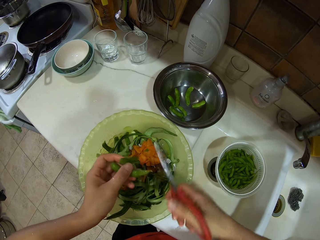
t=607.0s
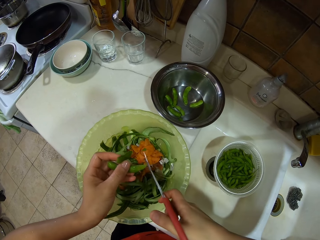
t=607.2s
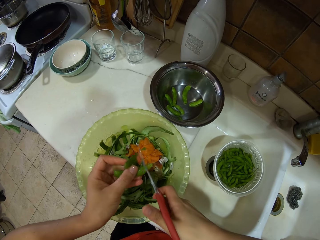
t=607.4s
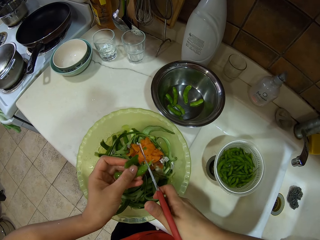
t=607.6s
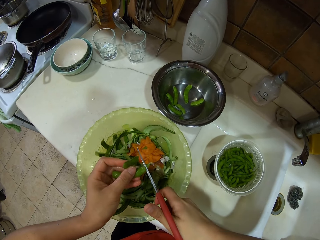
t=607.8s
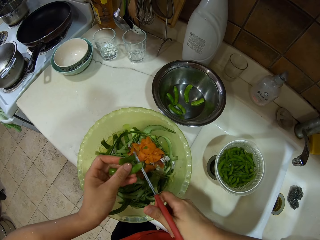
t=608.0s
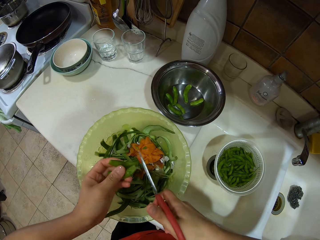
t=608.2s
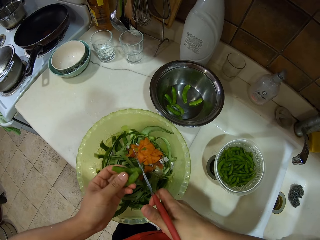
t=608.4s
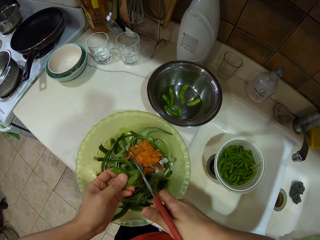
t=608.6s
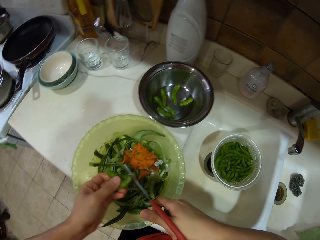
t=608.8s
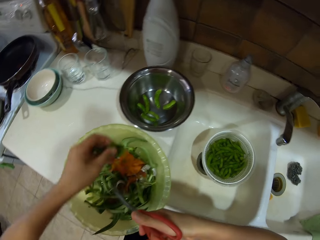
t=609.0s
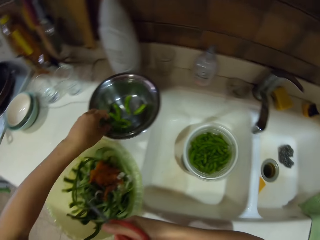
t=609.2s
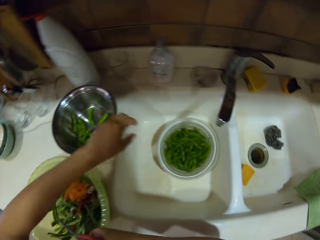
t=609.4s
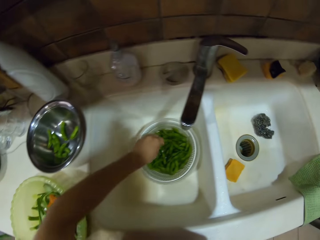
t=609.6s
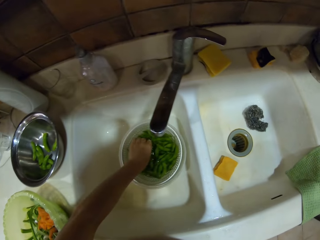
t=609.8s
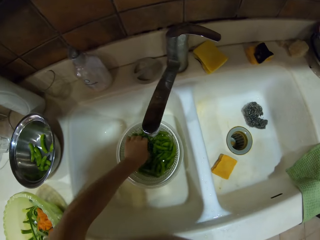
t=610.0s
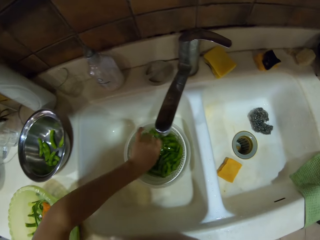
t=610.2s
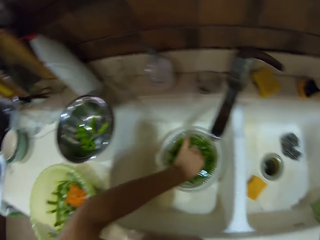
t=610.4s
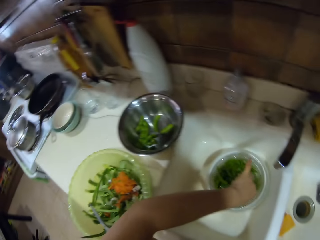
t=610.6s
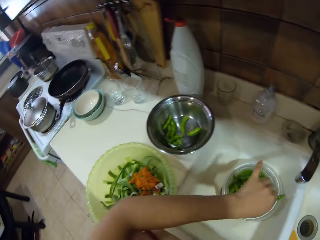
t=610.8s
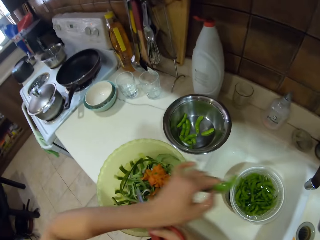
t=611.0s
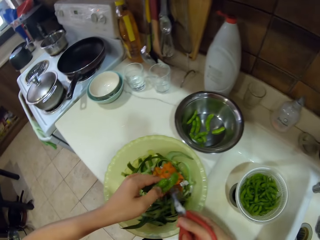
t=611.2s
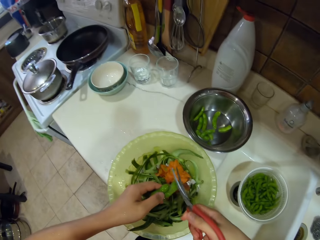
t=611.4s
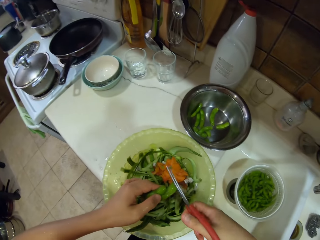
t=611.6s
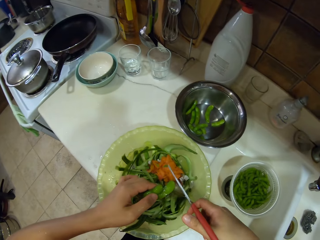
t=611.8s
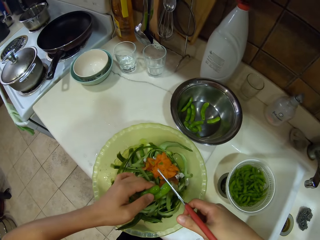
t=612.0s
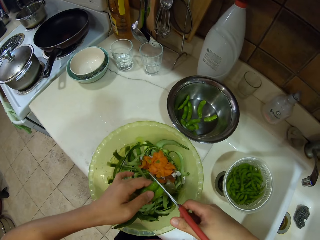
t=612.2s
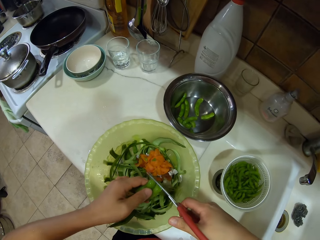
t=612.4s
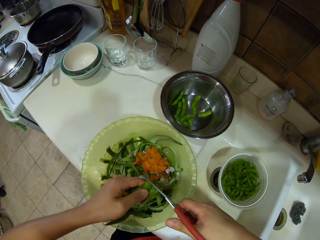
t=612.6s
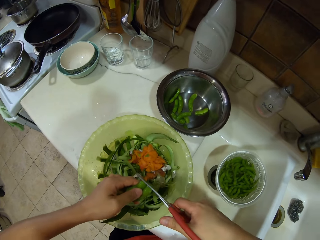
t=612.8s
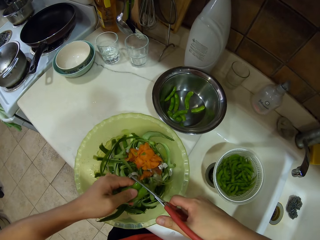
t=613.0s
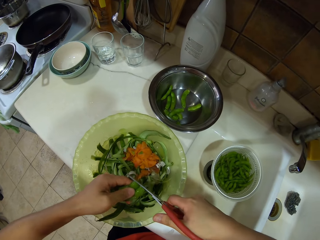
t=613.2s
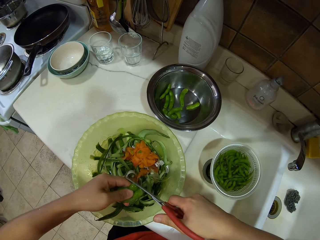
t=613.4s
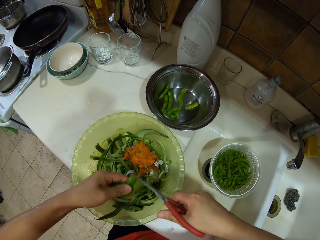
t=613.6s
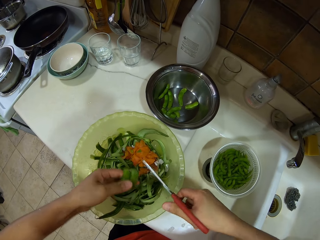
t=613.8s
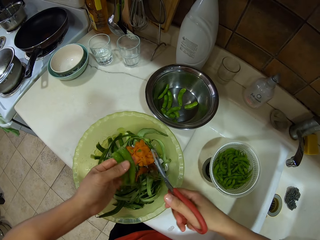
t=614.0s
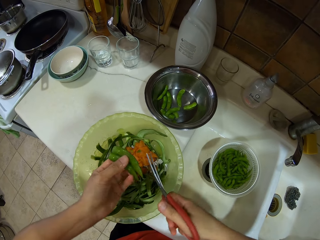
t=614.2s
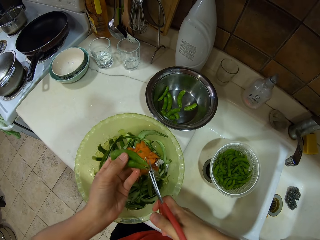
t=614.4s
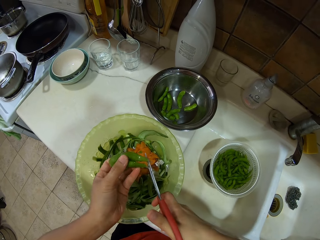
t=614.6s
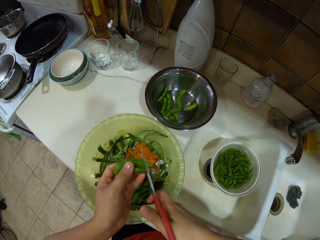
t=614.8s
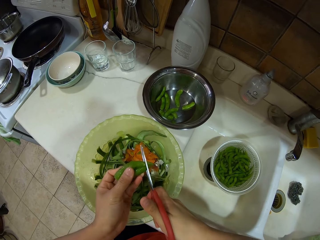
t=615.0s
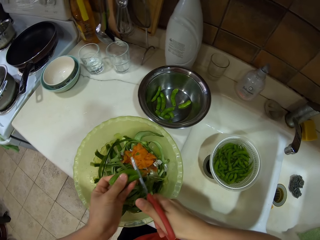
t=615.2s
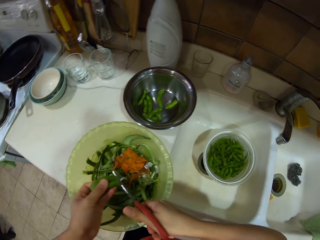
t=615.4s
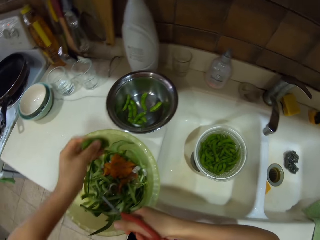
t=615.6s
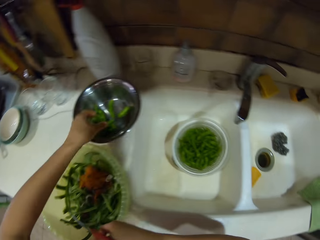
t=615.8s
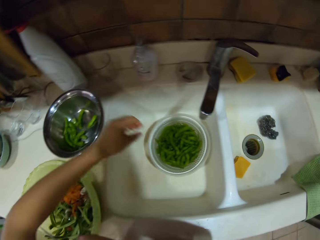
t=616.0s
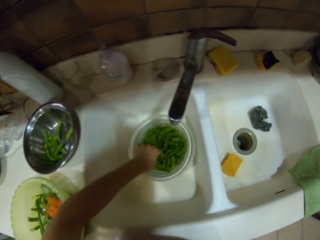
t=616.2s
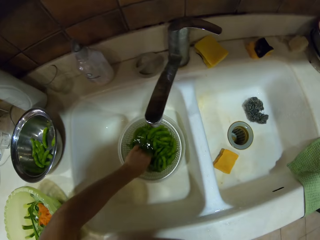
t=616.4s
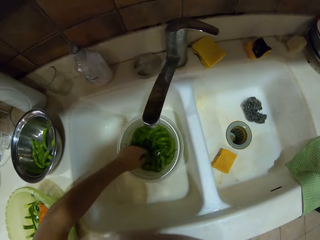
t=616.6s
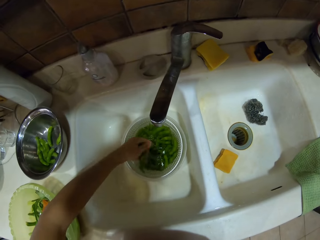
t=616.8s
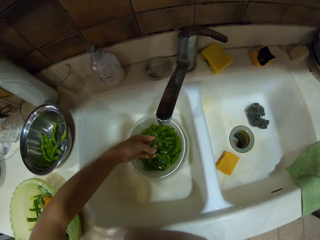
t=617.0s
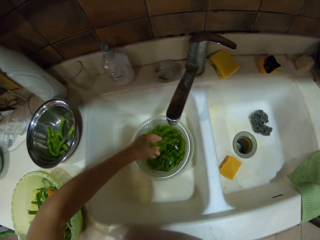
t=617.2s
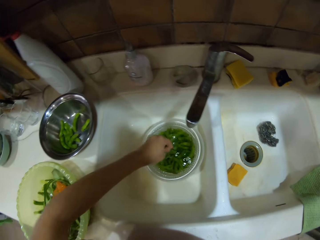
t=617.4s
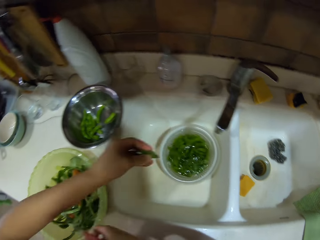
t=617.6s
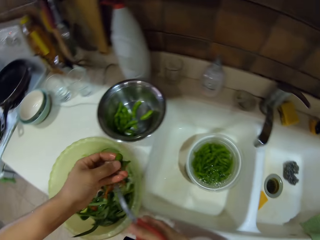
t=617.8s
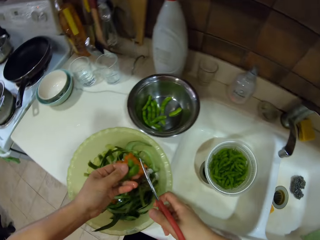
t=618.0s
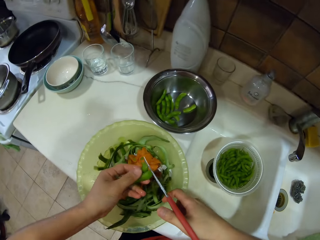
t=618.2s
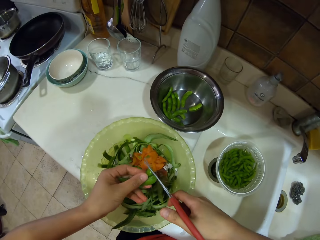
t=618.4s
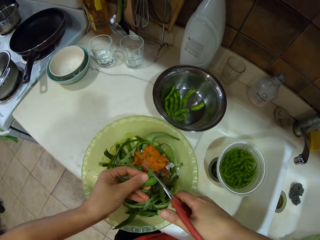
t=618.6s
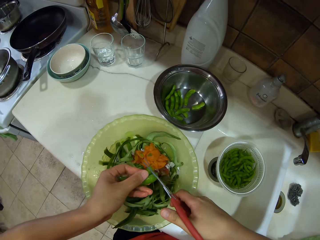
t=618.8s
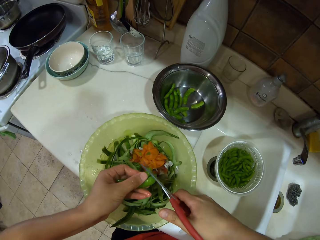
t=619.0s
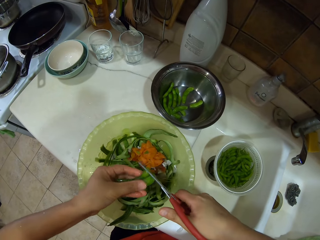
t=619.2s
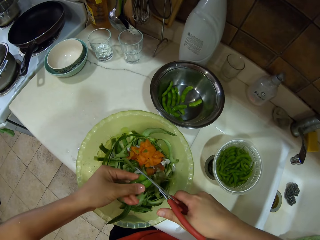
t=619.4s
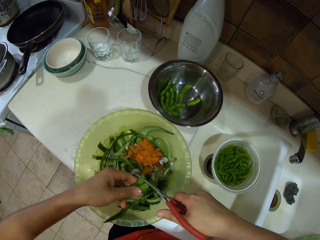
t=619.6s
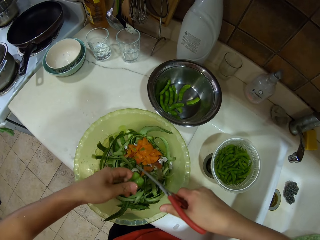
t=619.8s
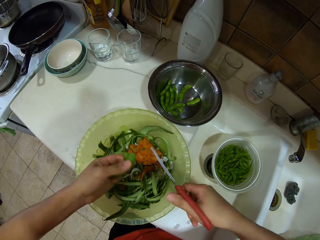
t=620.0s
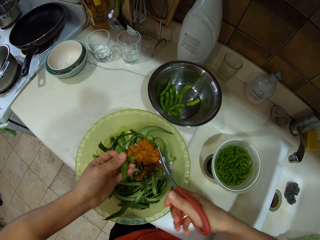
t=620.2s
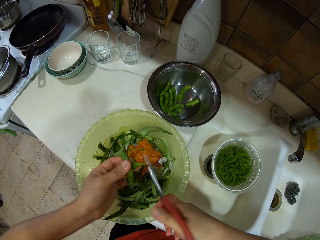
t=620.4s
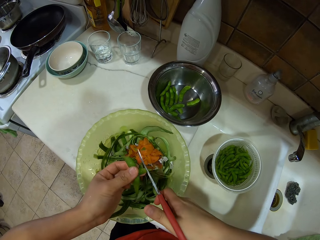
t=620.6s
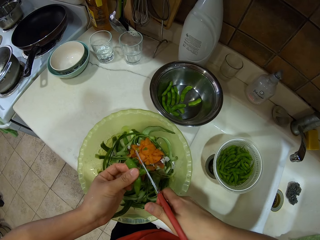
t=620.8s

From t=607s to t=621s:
The camera wearer places the green beans in the bowl. They pick up the green beans. They cut the pod. They place the green beans in the bowl. They pick up the green beans. They cut the pod.

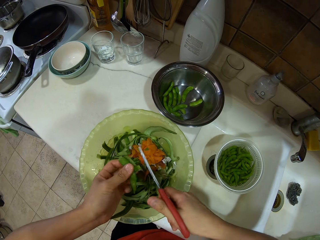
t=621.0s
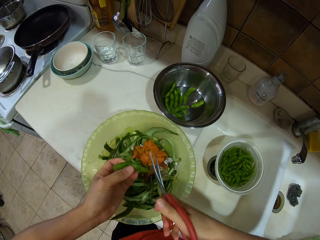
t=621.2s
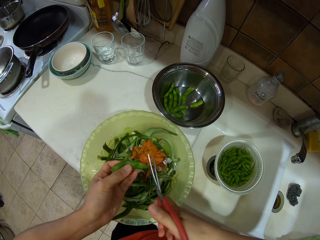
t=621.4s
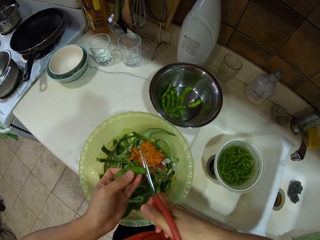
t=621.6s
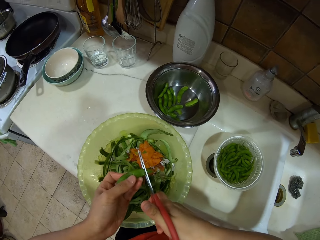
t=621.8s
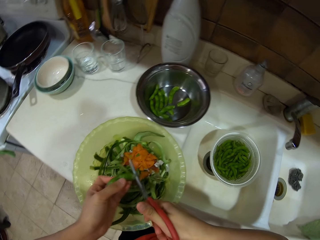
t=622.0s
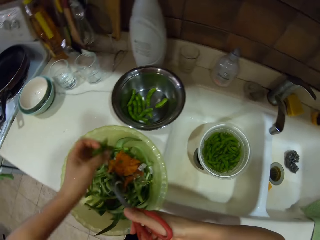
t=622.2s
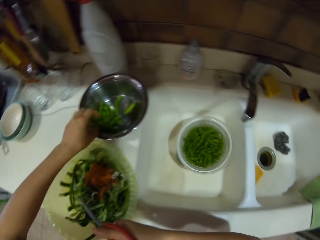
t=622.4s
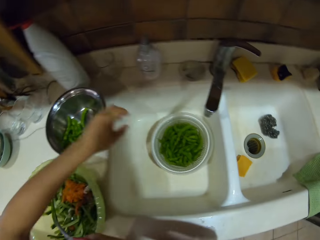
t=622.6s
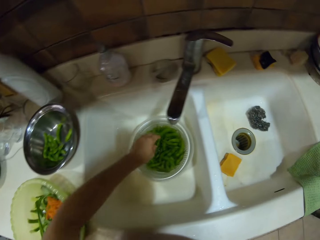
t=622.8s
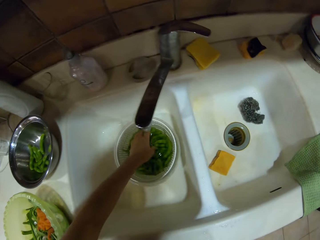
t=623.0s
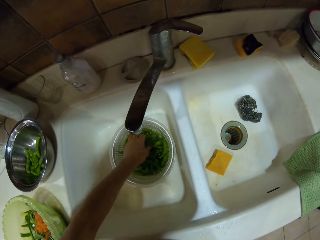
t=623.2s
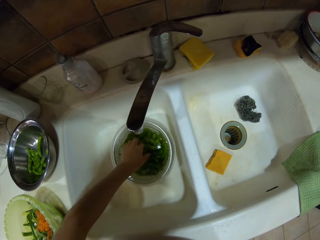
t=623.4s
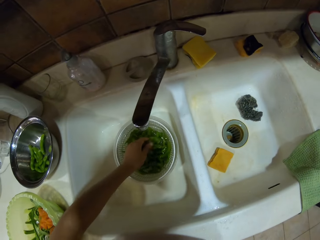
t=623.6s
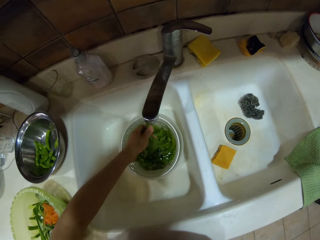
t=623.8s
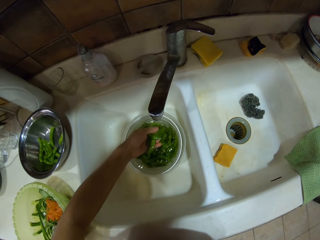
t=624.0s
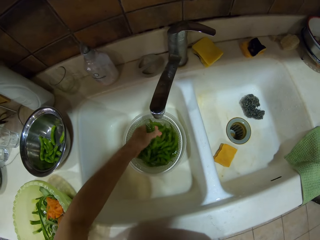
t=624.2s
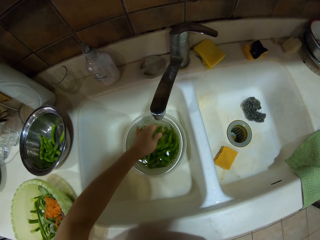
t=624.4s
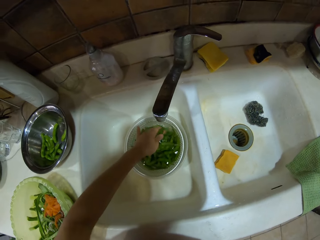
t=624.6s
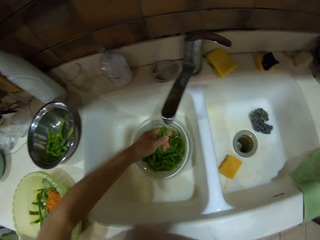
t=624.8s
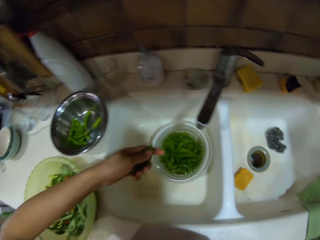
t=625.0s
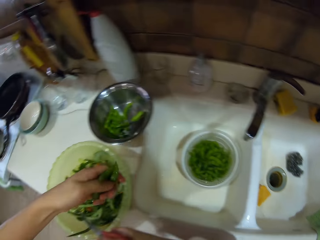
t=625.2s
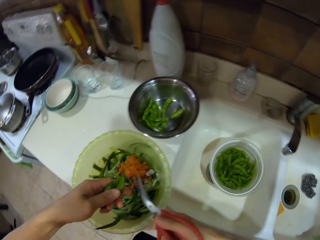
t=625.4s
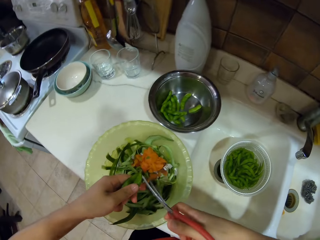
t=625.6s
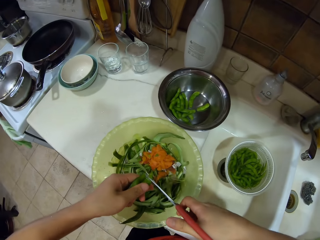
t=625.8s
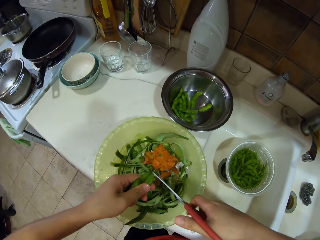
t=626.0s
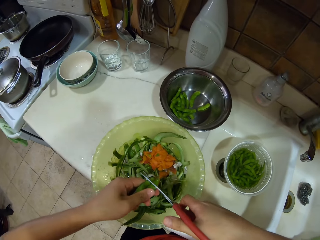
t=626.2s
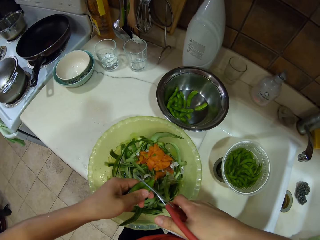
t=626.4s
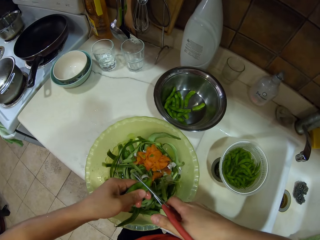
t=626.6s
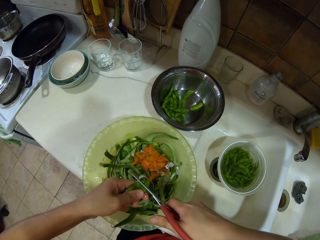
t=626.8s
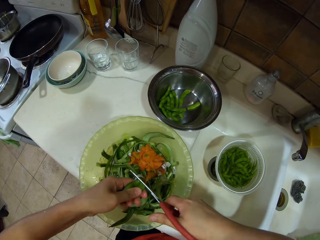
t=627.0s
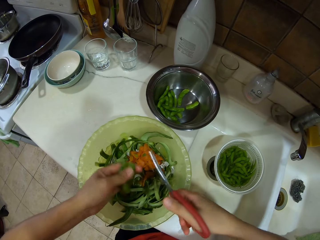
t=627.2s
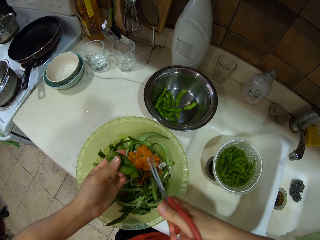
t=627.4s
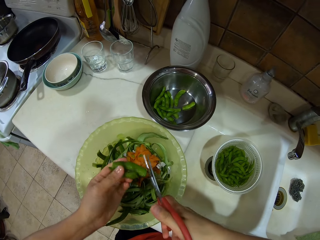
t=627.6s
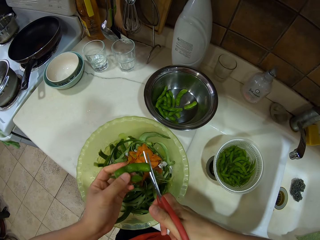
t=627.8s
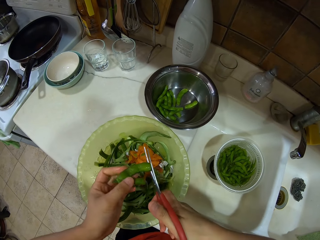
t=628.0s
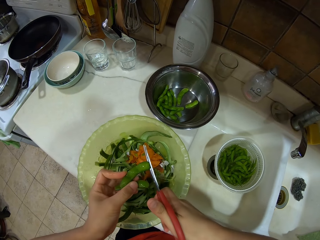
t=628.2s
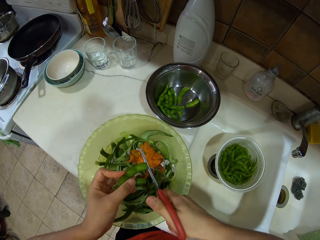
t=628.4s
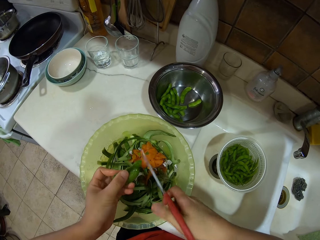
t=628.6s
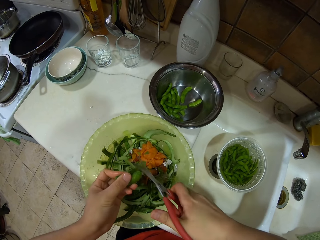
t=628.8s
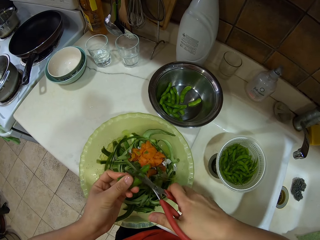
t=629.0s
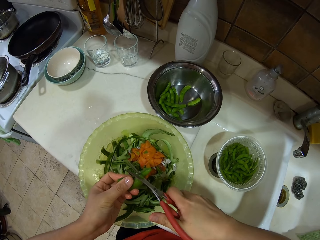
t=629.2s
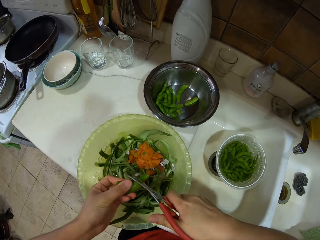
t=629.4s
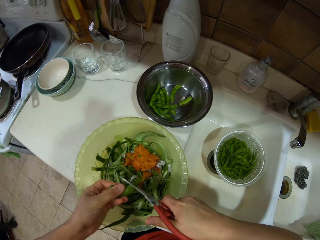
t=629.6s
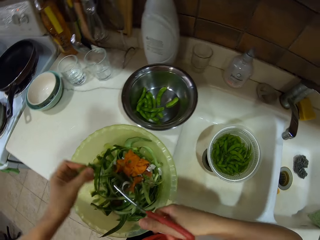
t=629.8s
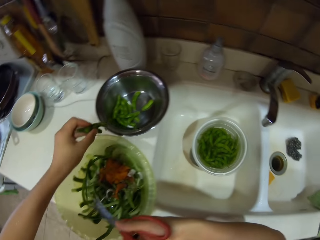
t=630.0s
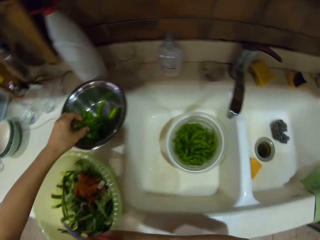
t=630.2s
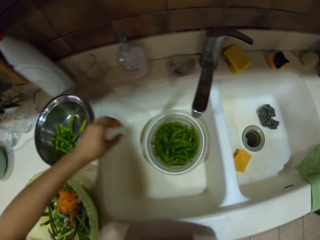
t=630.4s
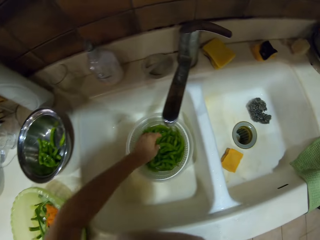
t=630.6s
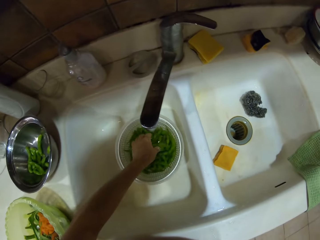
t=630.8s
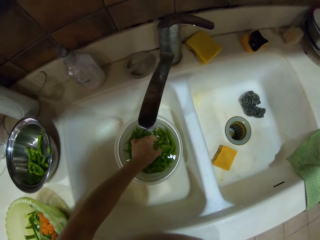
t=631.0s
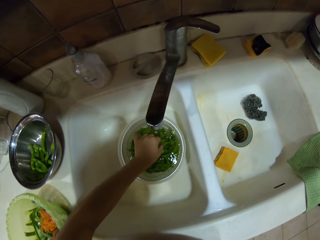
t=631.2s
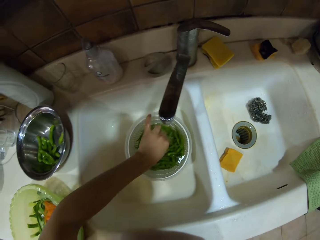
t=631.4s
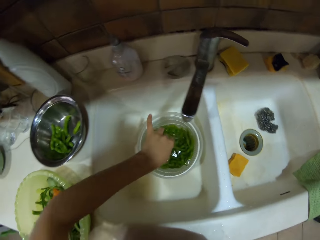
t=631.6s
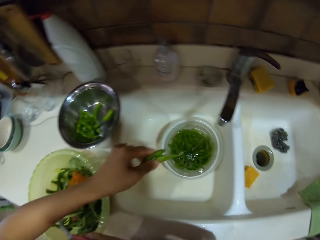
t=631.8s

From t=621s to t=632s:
The camera wearer places the green beans in the bowl. They pick up the green beans. They cut the pod. They place the green beans in the bowl. They pick up the green beans.
